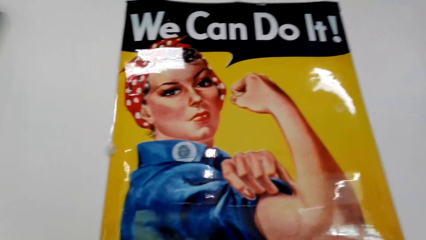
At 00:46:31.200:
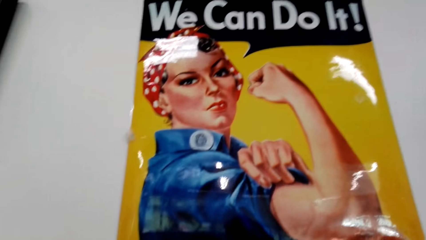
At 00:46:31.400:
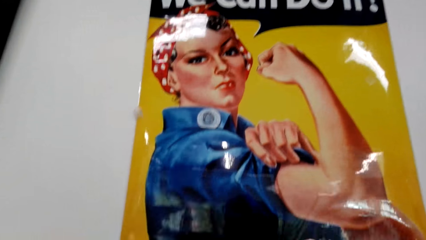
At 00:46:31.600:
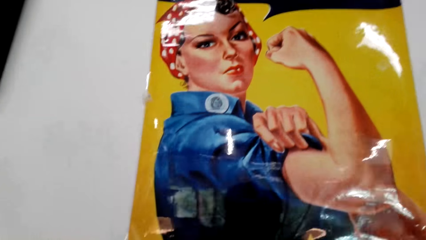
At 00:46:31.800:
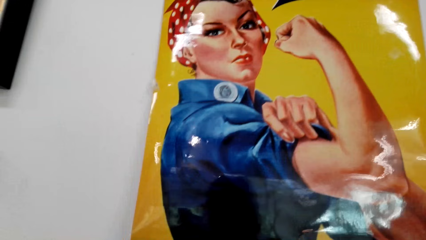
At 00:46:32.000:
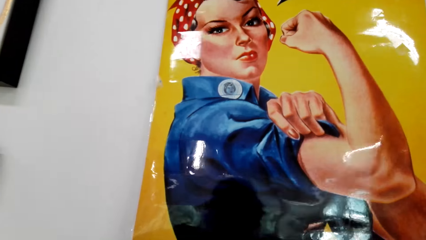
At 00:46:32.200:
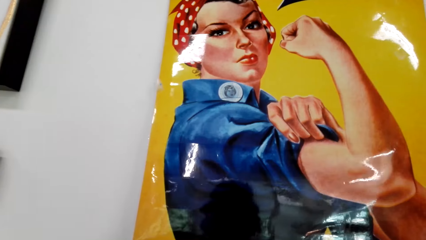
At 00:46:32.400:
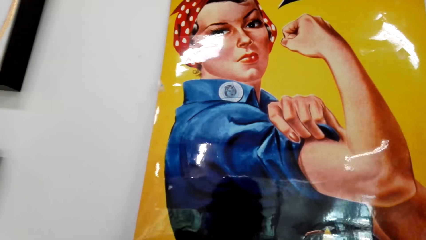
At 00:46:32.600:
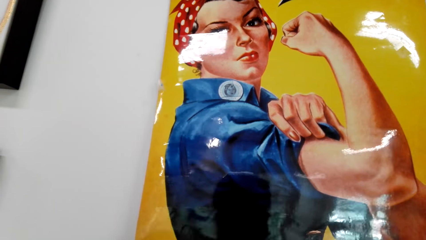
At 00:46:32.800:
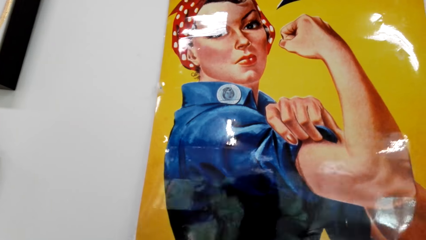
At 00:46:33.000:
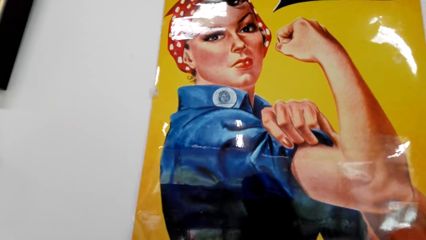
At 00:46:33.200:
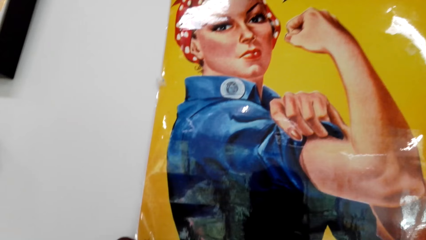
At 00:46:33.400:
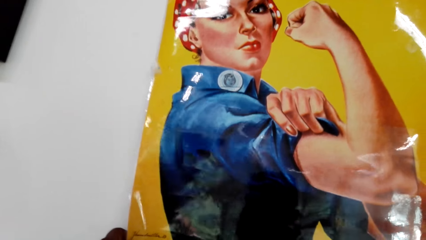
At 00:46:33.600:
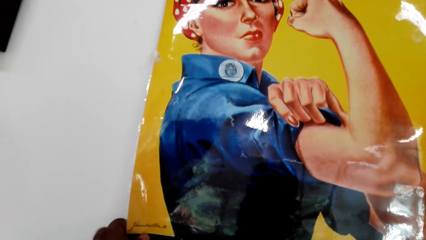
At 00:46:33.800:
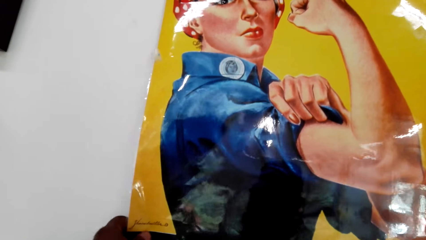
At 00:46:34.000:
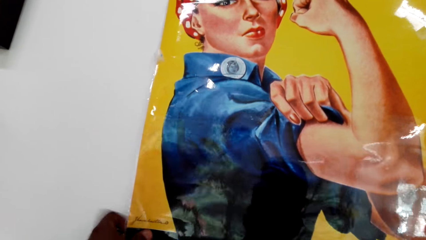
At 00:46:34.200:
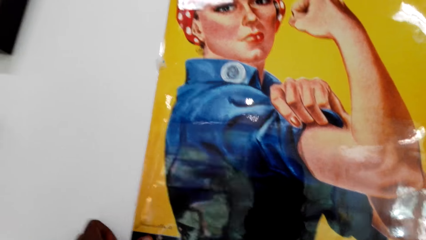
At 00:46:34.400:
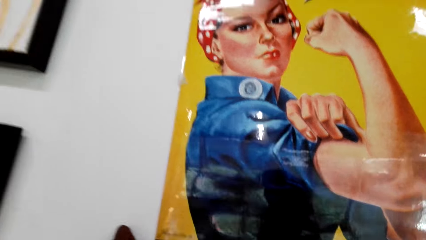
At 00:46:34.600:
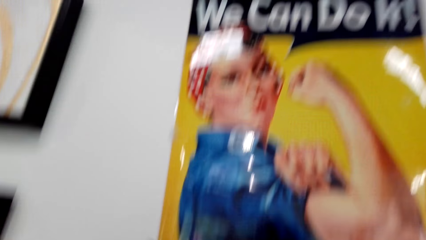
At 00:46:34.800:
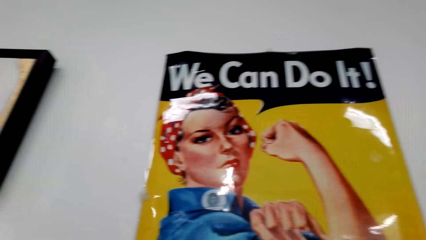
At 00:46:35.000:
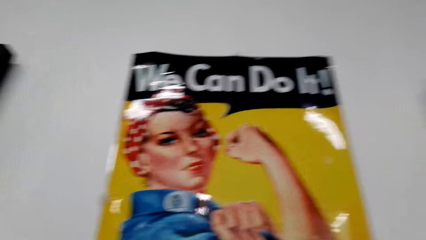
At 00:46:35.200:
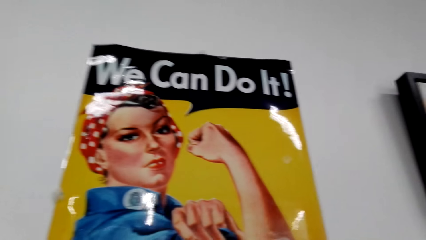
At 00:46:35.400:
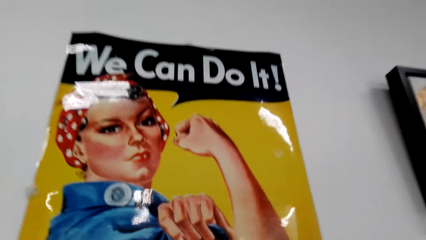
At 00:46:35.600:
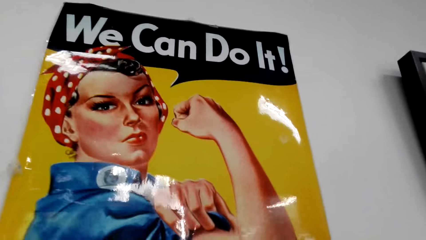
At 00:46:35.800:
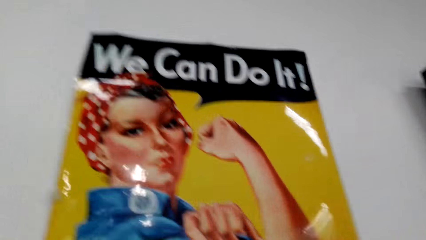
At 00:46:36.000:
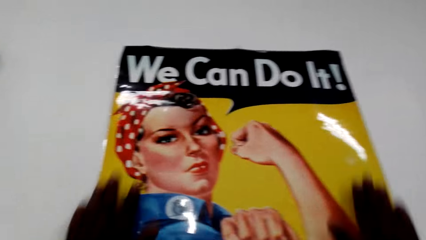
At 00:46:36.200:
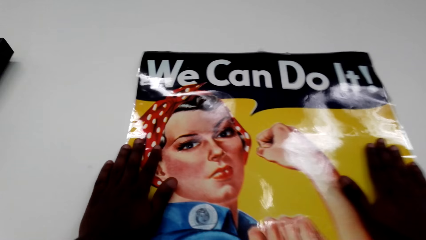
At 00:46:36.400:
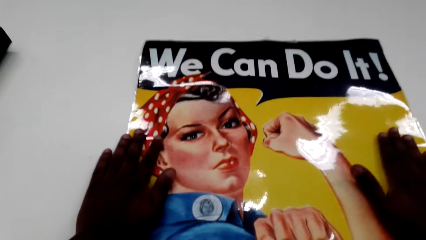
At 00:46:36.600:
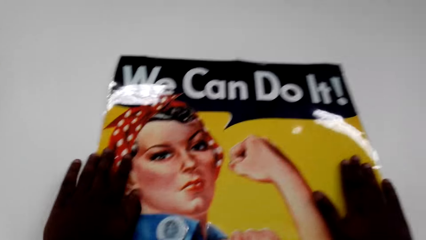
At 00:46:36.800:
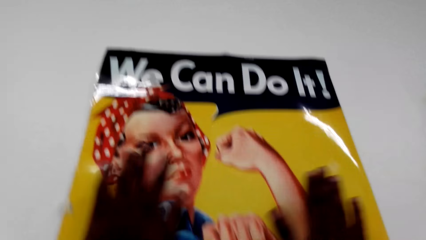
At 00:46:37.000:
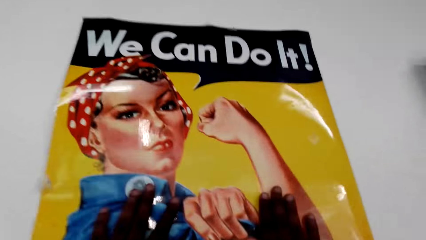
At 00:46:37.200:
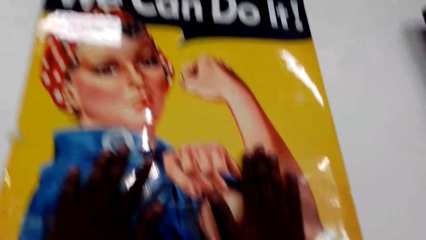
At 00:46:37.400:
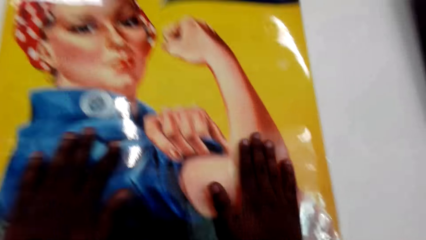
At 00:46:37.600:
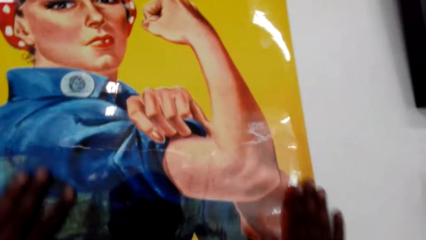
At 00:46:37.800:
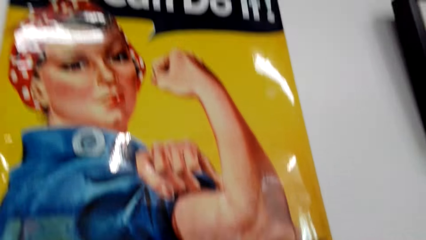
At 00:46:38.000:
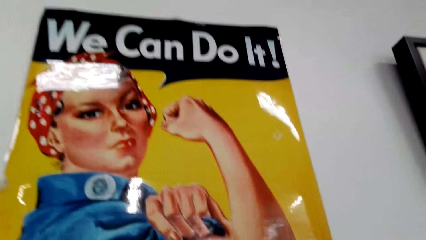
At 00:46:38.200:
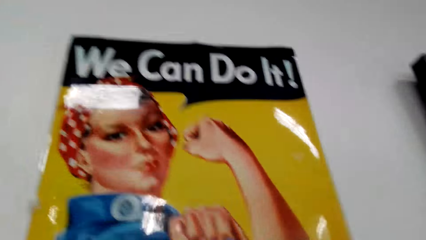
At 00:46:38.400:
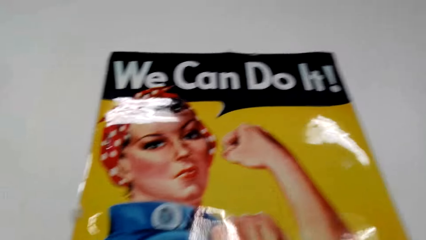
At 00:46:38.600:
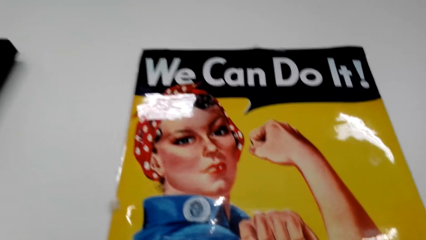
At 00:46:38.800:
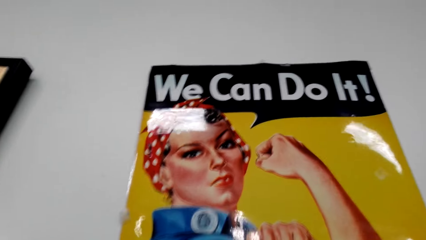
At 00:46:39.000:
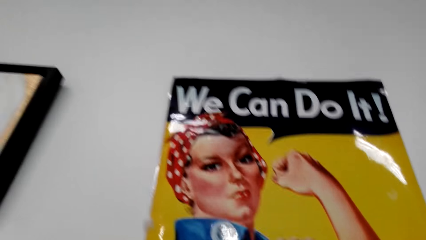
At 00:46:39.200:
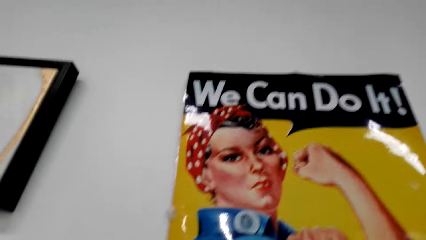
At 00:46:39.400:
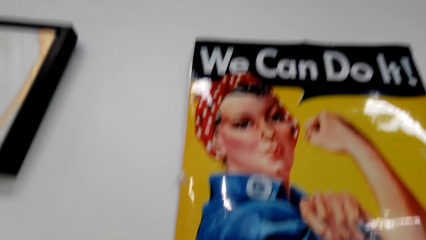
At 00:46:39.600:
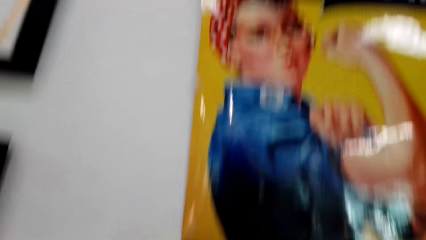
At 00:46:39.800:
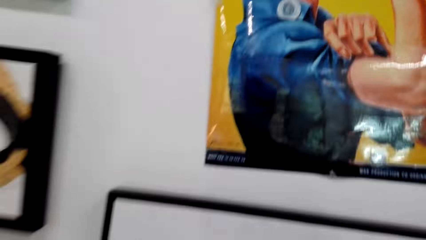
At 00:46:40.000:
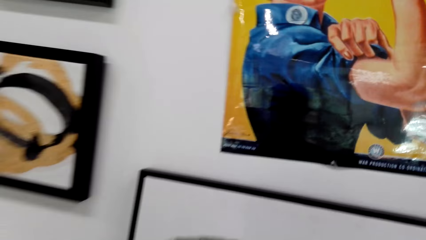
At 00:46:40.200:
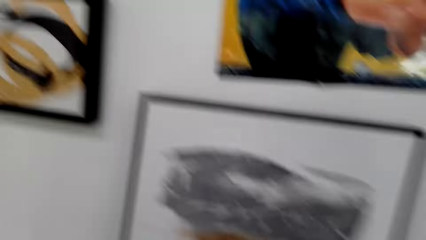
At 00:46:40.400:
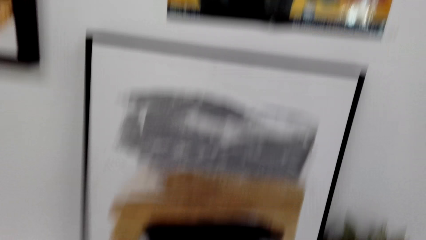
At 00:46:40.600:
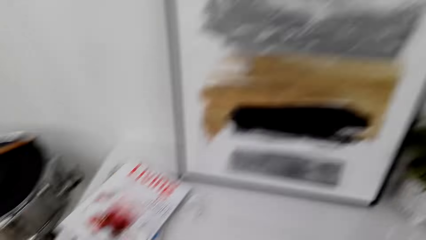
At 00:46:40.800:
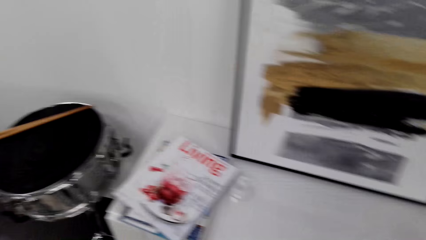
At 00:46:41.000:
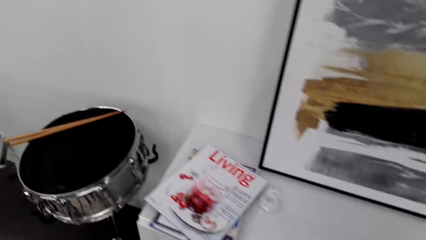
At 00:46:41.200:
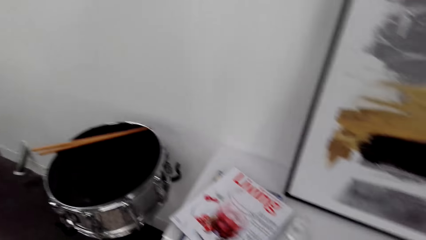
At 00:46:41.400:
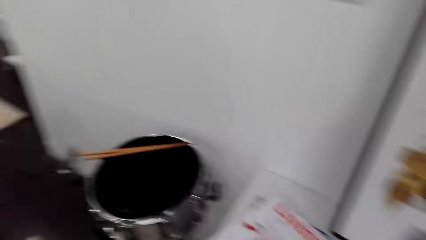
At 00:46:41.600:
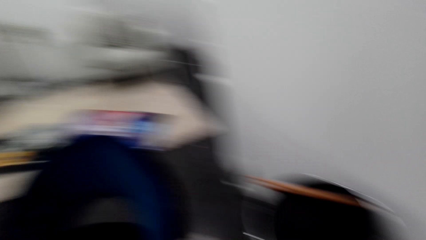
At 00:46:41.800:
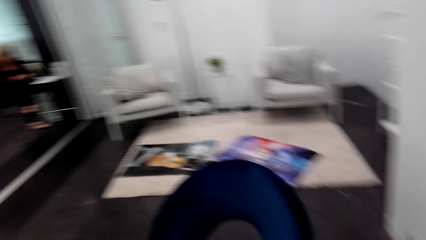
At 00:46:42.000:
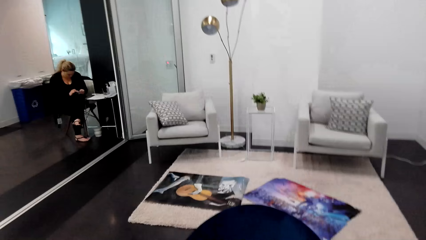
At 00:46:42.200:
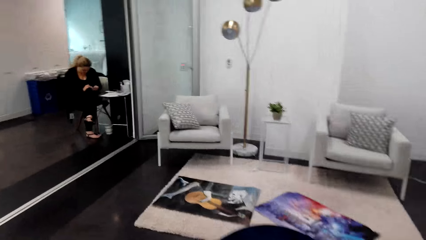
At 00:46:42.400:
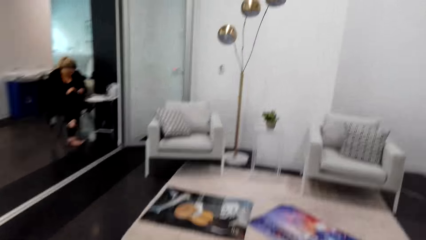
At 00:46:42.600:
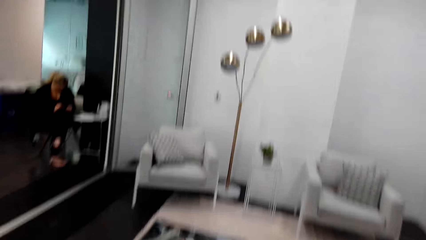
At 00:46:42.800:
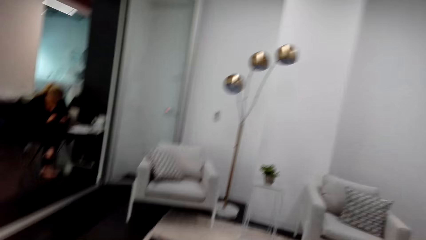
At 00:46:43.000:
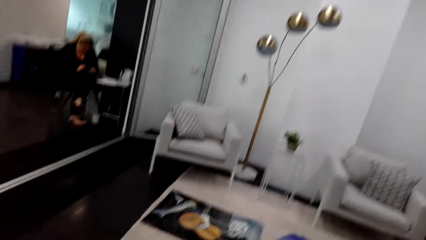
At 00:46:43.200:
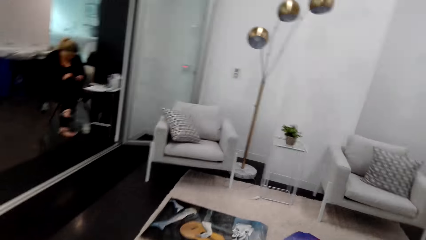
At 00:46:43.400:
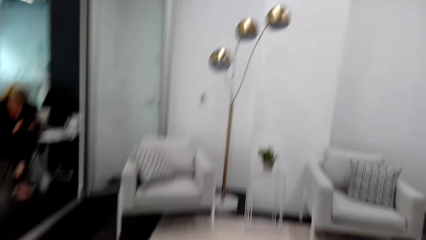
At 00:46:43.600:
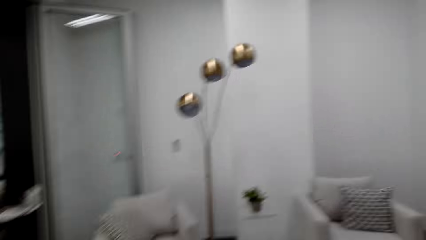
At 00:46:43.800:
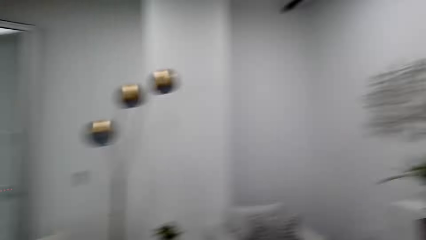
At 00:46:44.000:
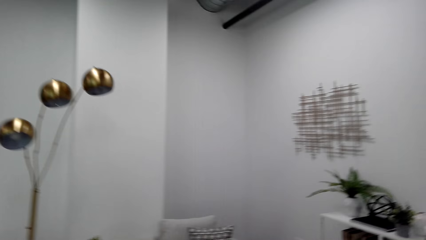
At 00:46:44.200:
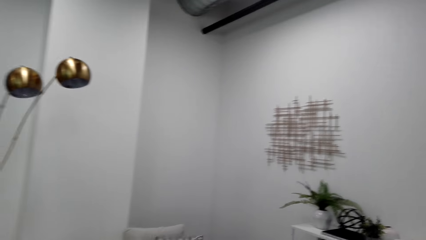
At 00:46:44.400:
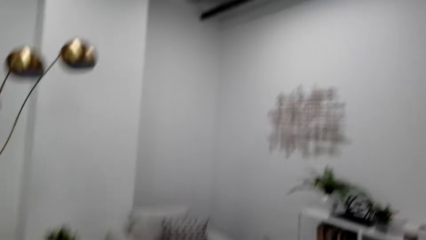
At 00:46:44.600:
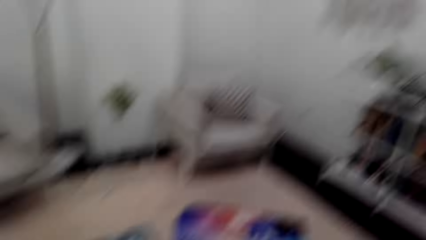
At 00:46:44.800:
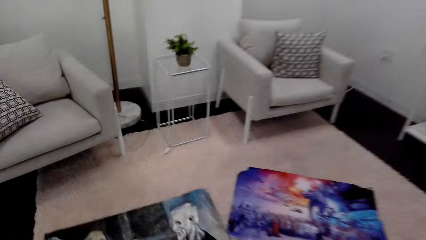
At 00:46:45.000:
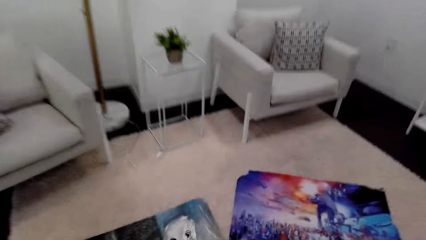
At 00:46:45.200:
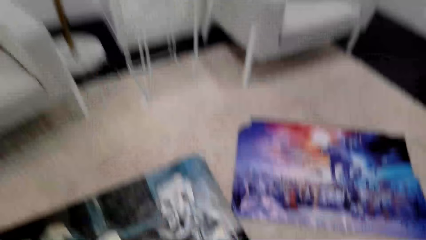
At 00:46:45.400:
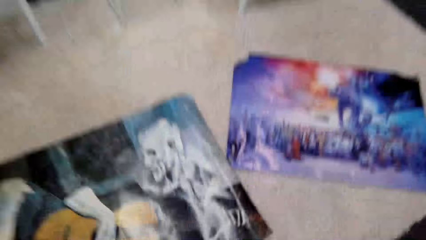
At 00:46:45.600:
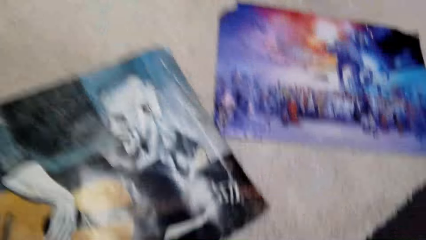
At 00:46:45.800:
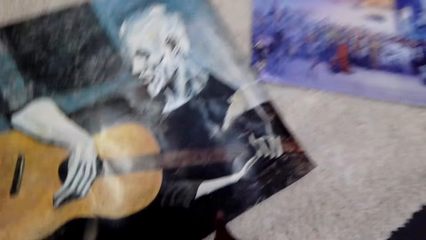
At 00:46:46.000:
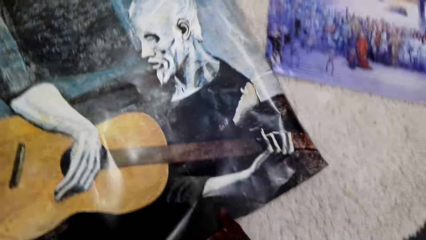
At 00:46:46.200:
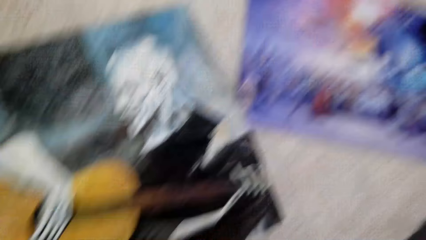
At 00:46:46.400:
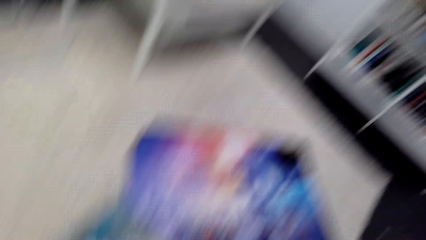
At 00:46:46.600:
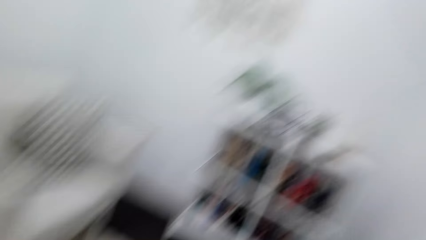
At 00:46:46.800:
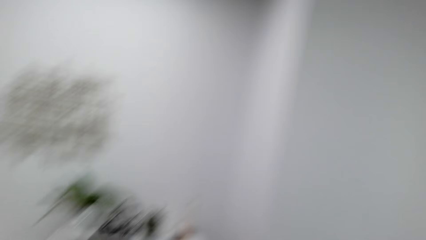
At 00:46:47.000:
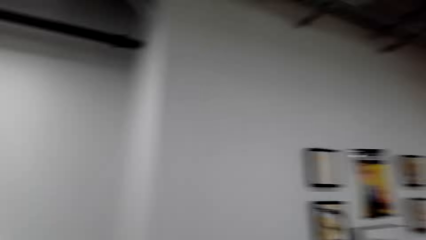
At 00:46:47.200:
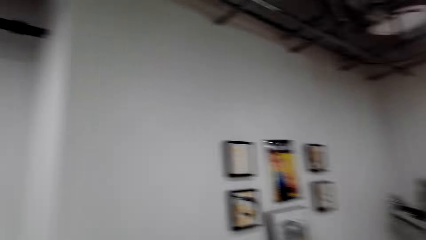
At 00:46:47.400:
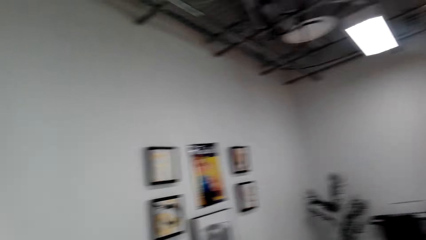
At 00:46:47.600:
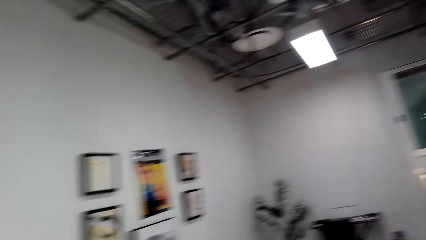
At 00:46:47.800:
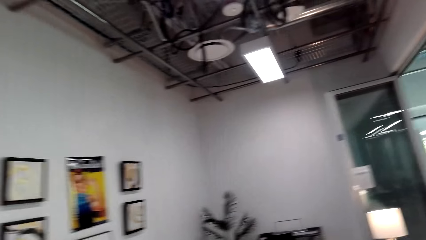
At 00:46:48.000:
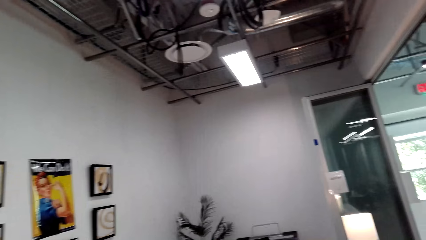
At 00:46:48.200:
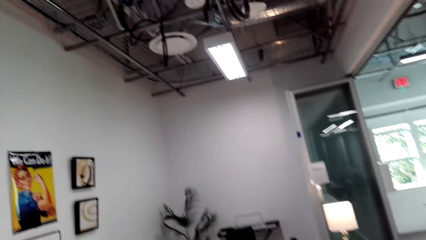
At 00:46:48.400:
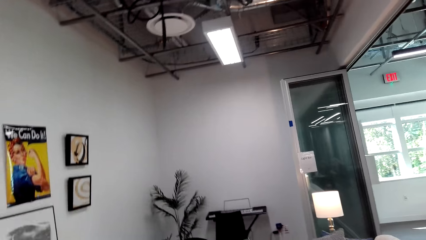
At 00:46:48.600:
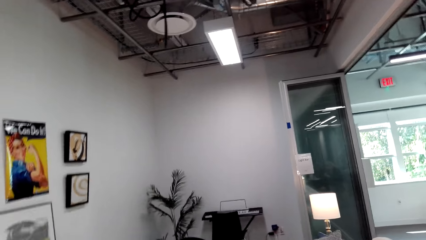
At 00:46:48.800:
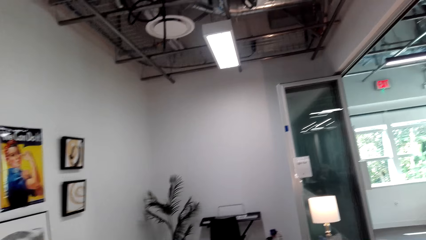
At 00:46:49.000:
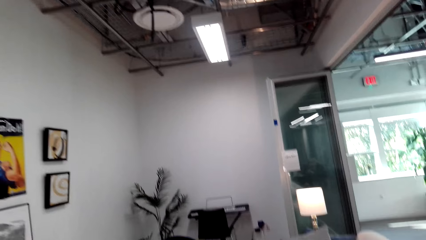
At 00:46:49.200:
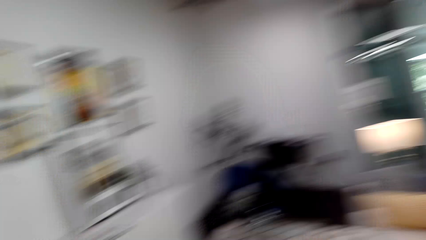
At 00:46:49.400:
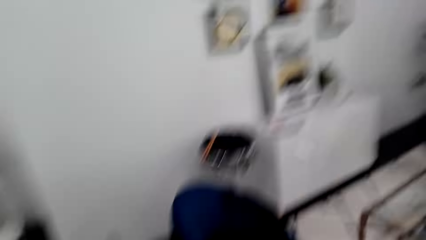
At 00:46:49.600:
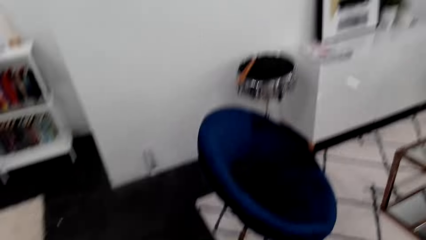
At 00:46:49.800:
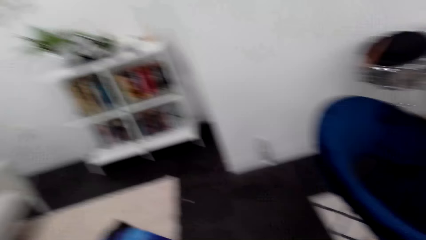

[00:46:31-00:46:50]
The camera wearer touches the picture. They turn around, walk in the house towards the posters, look around, and pick up a poster.
